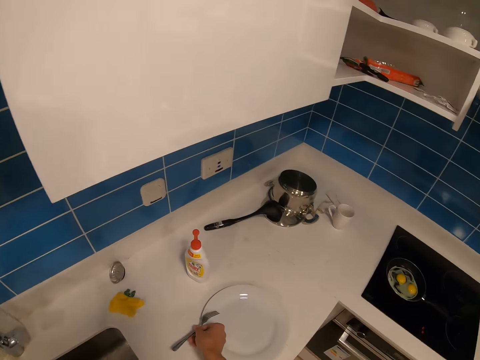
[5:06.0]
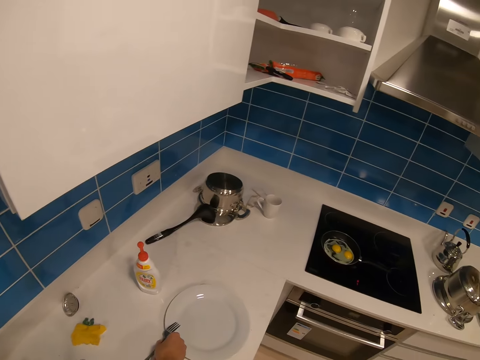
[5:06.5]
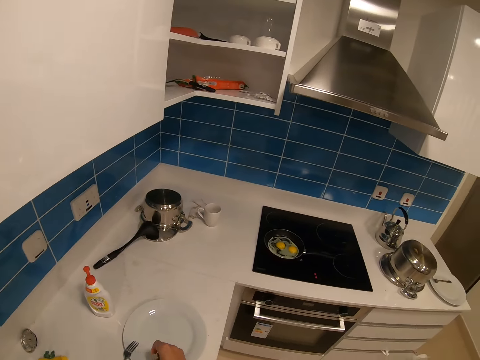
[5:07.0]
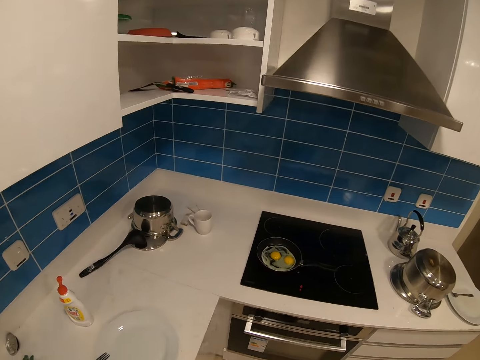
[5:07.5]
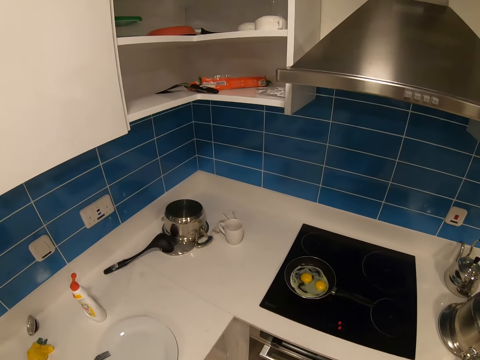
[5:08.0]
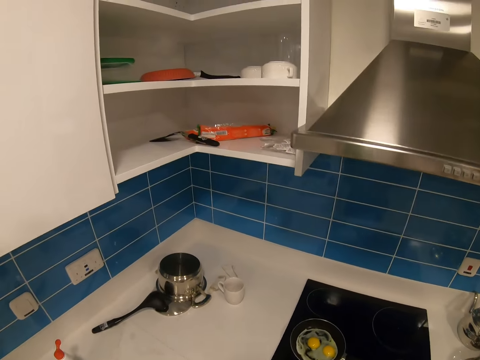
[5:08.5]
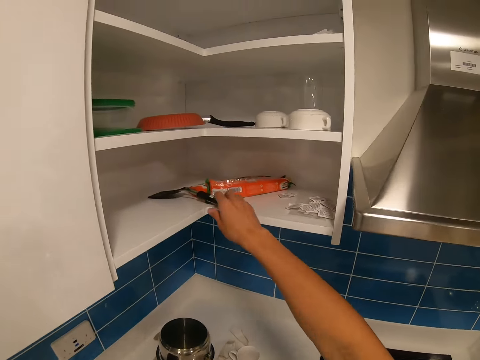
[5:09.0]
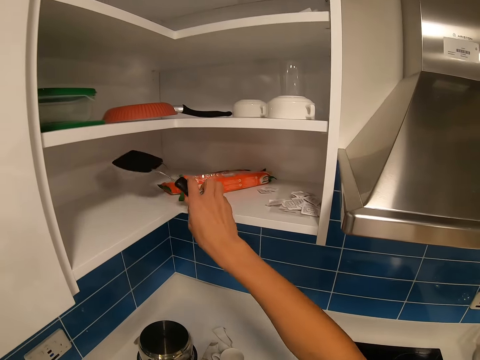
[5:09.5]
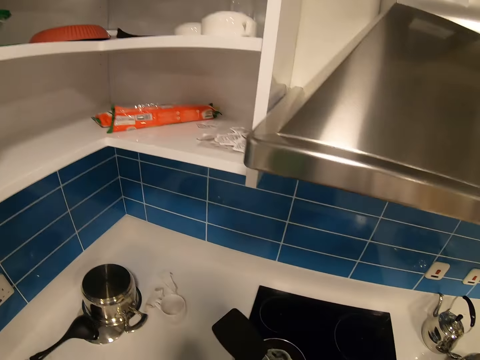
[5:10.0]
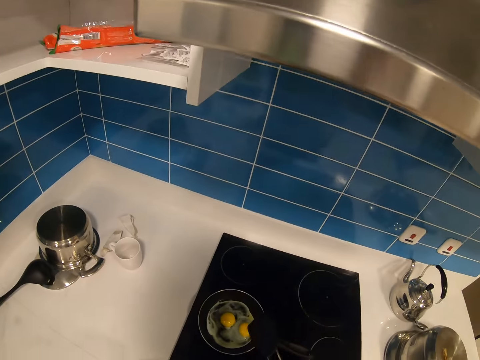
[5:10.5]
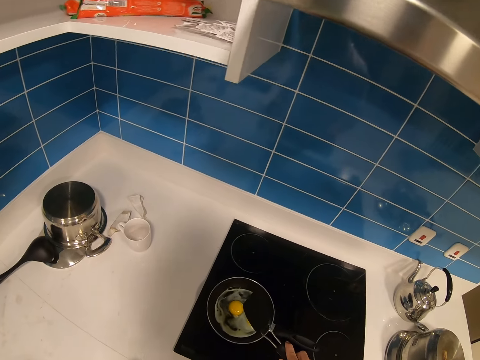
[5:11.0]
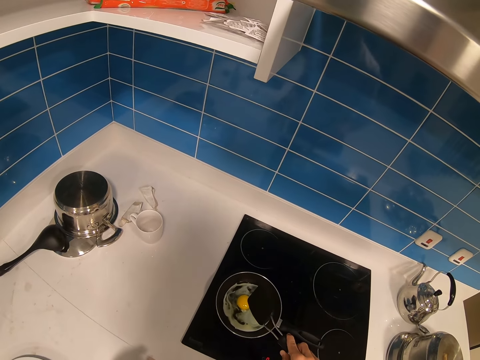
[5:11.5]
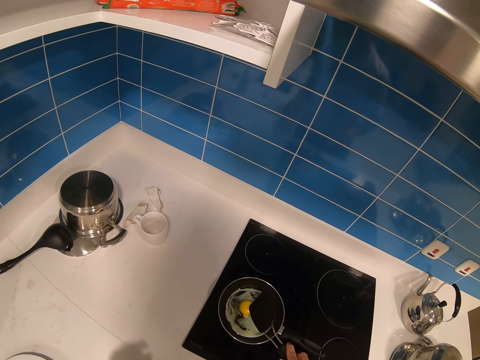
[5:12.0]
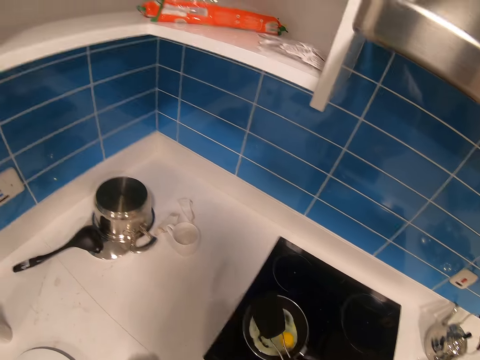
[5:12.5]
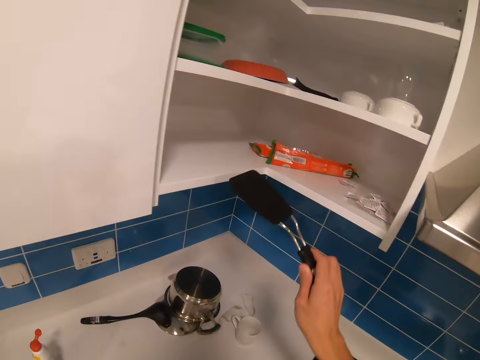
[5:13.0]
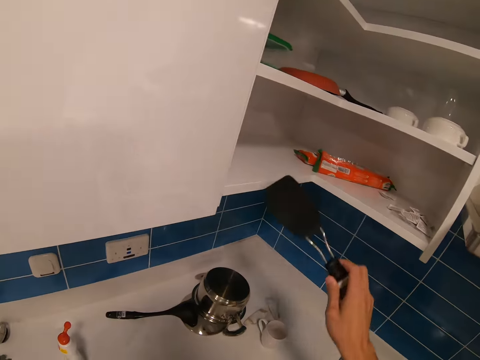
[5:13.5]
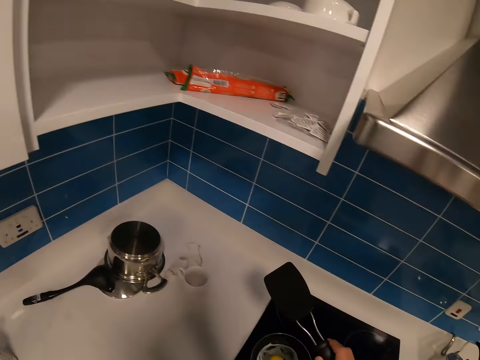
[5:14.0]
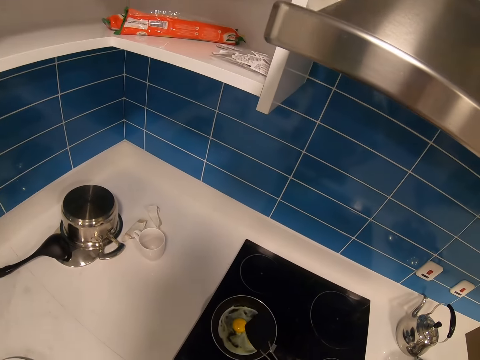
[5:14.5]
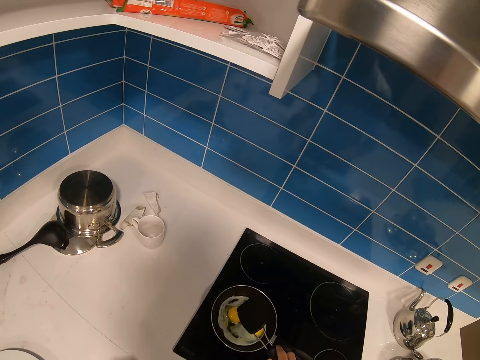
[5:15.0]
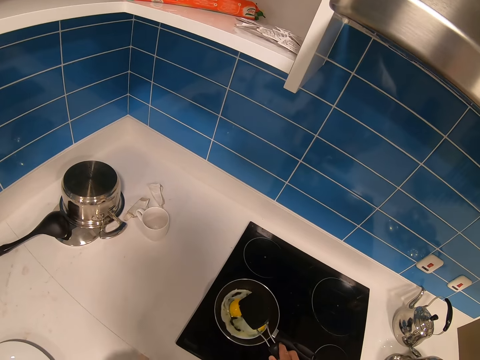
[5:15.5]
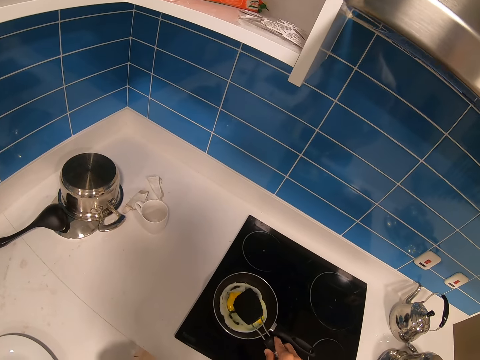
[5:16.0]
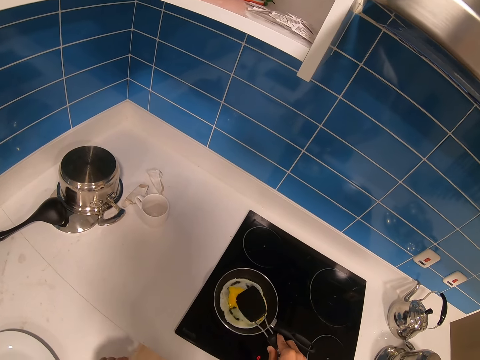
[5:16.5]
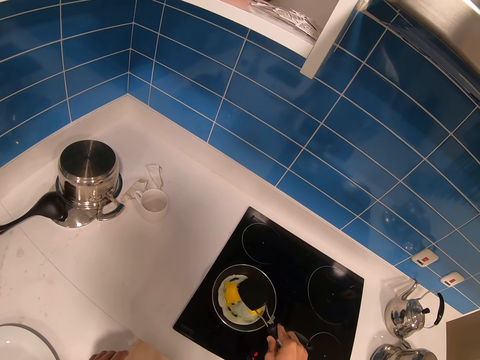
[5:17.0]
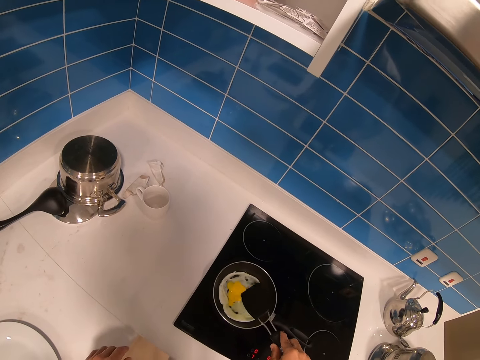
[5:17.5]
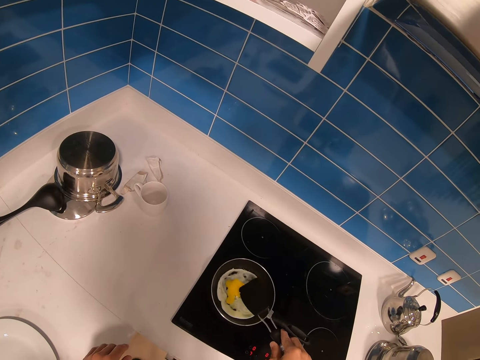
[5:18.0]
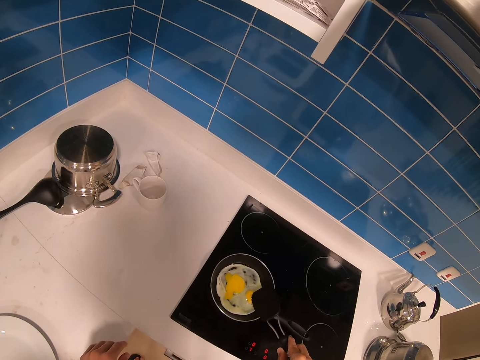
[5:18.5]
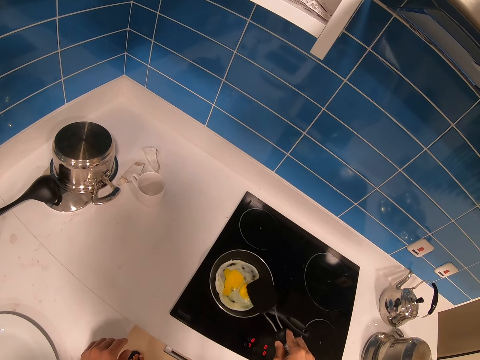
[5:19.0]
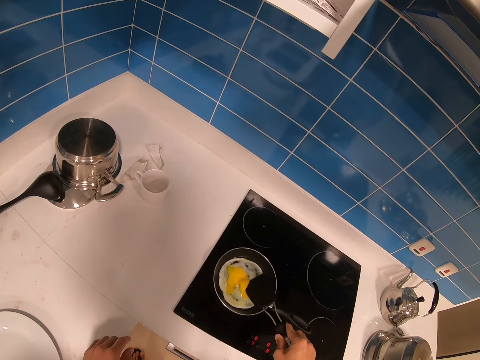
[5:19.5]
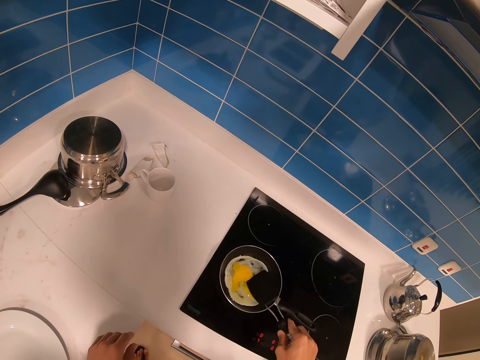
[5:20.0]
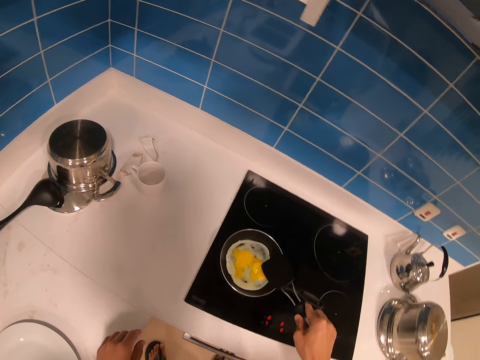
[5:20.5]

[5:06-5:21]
The camera wearer puts the fork on the plate. They pick a cooking spoon from the shelf. They stir the eggs with the cooking spoon. They cook the egg.

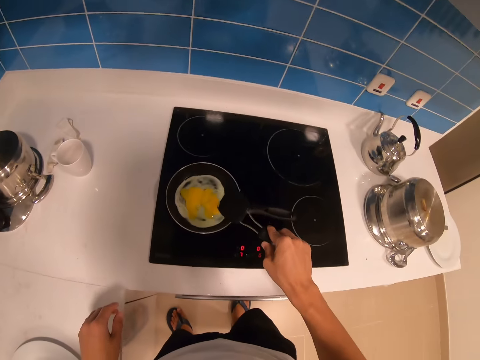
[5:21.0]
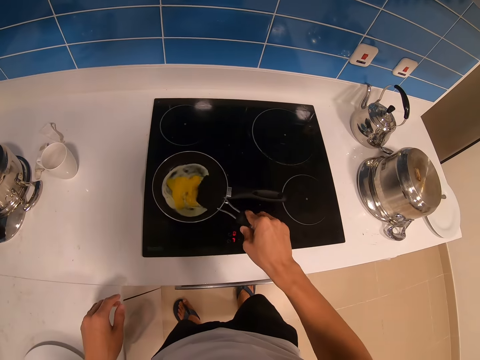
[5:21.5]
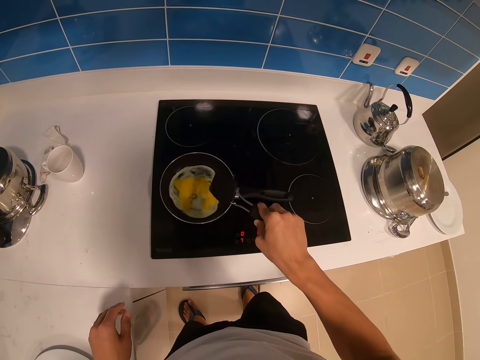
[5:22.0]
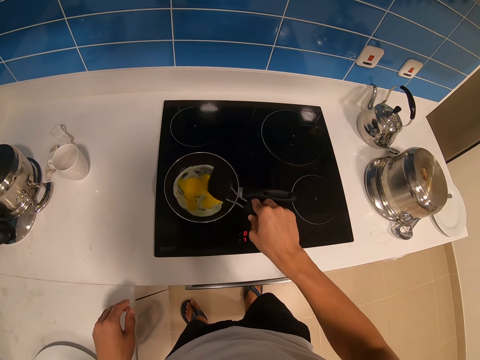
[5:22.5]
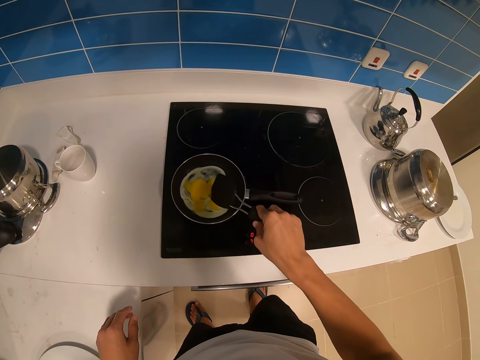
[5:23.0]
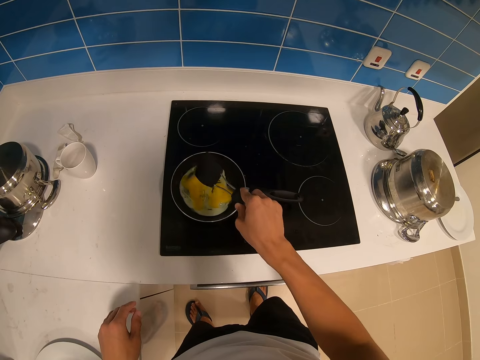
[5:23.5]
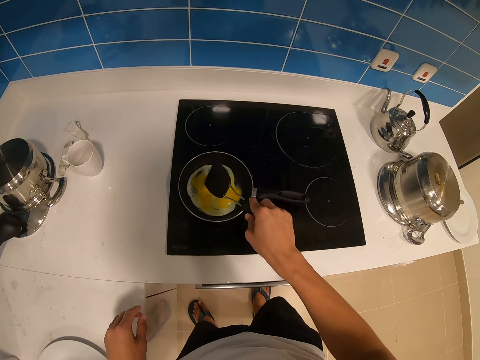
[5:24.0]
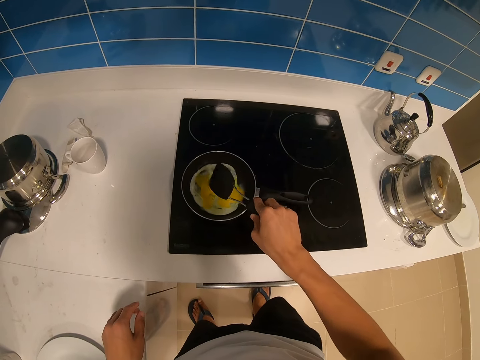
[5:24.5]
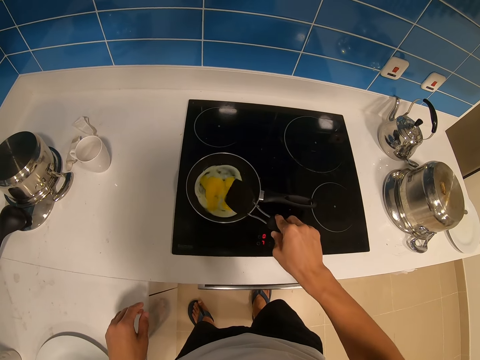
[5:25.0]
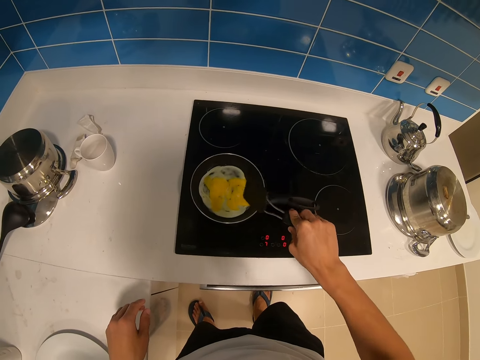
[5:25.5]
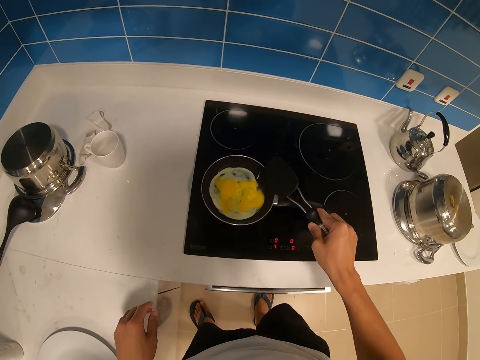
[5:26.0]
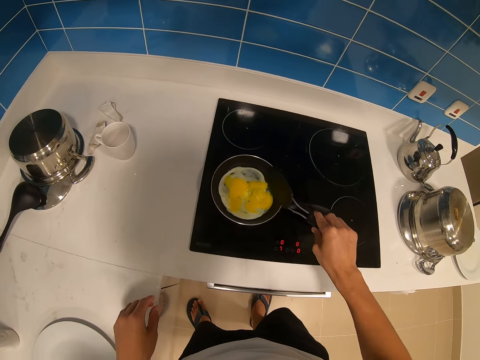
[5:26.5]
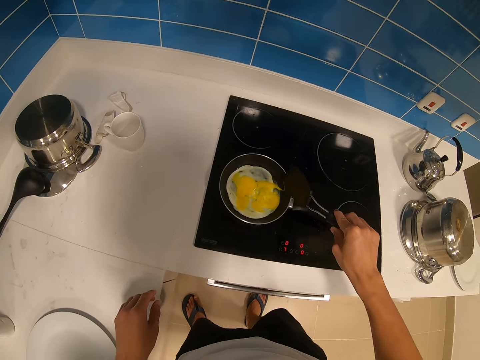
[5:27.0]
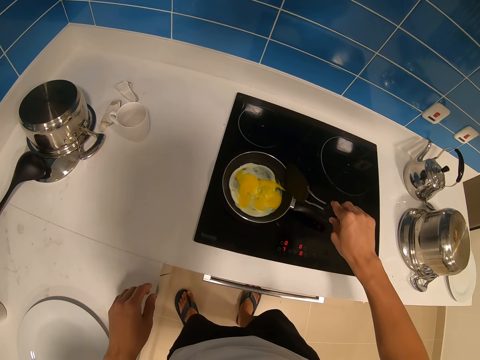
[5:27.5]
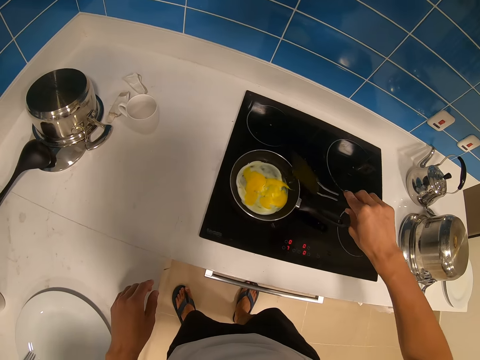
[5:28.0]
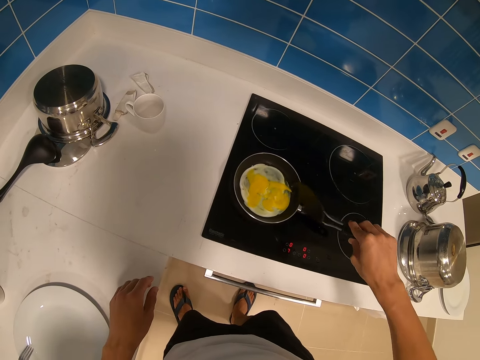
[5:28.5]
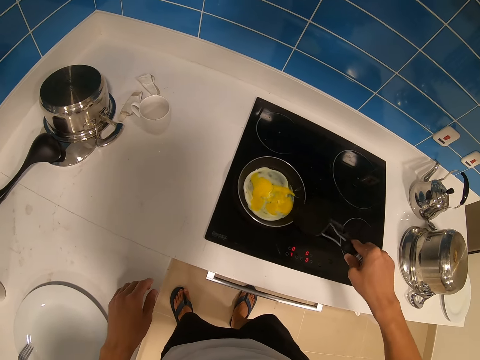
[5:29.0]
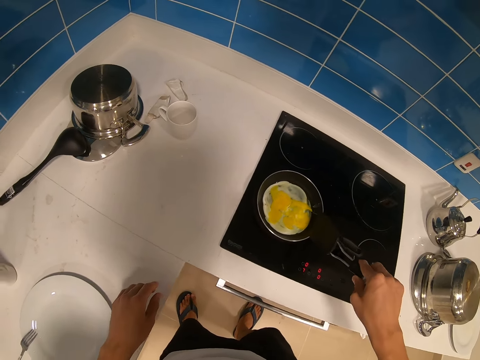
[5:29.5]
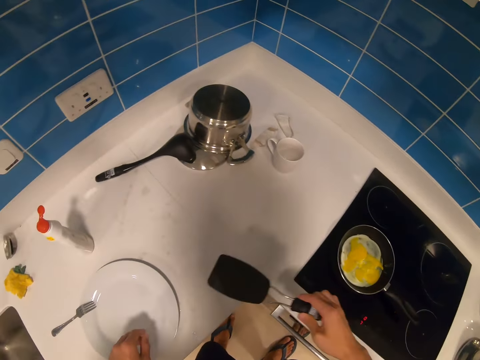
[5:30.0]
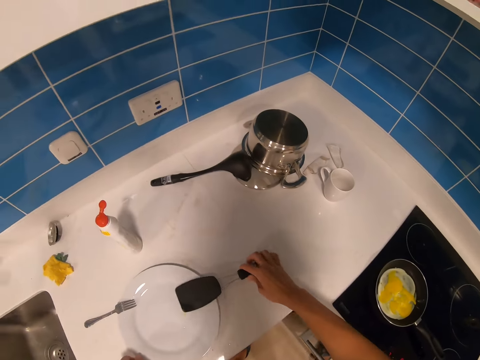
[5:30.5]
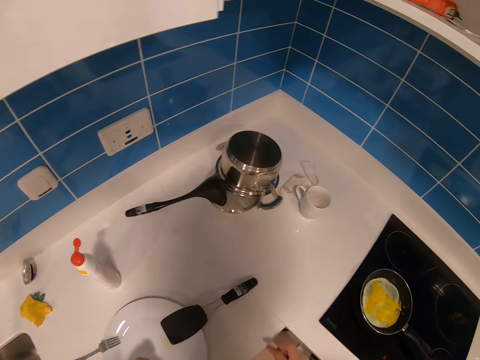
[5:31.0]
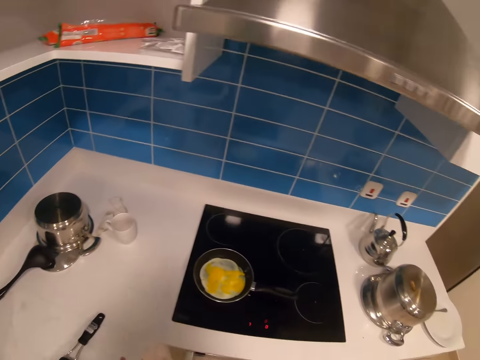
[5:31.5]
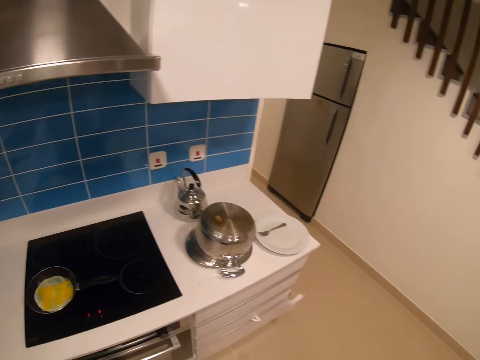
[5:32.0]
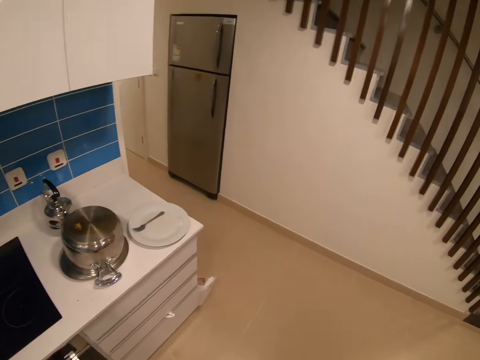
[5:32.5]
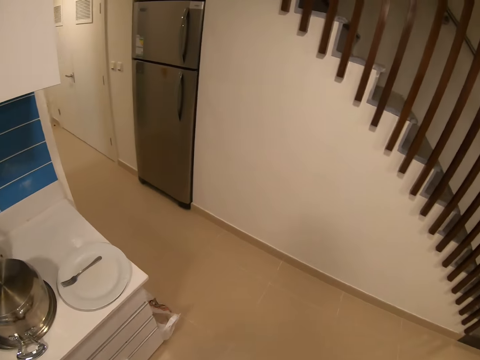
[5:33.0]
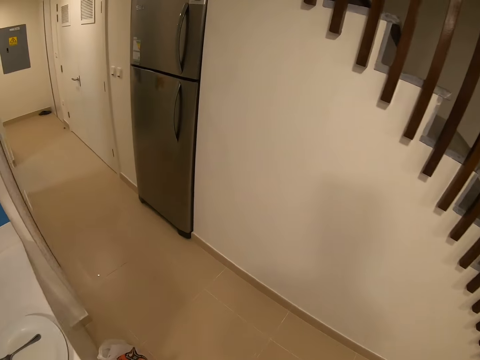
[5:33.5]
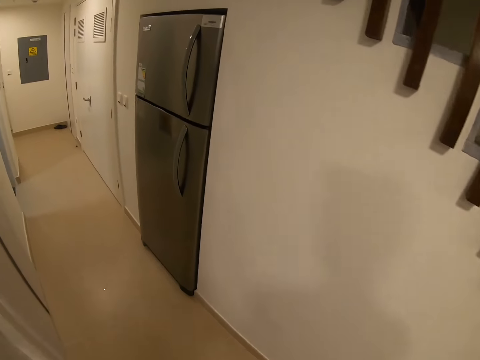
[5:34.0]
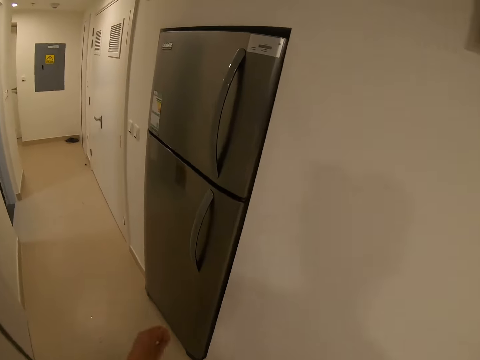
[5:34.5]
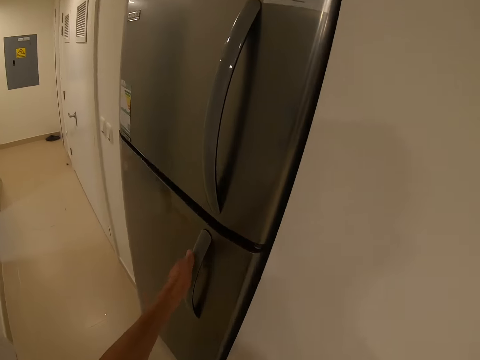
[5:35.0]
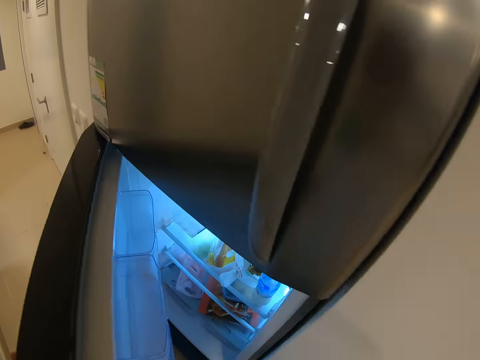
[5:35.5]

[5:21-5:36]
The camera wearer spreads the eggs with the cooking spoon. They place down the cooking spoon. They look around the kitchen. They walk towards the fridge. They open the fridge.
